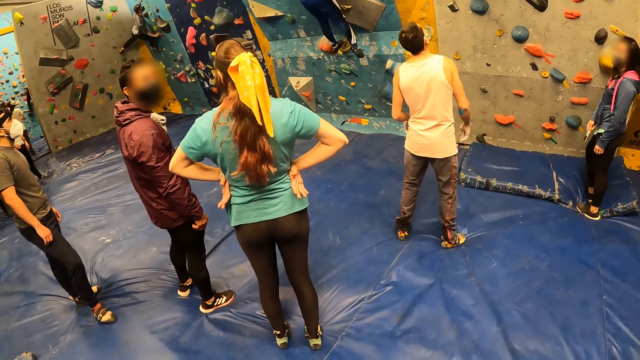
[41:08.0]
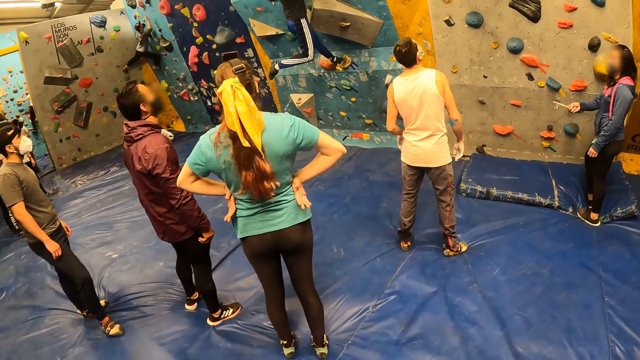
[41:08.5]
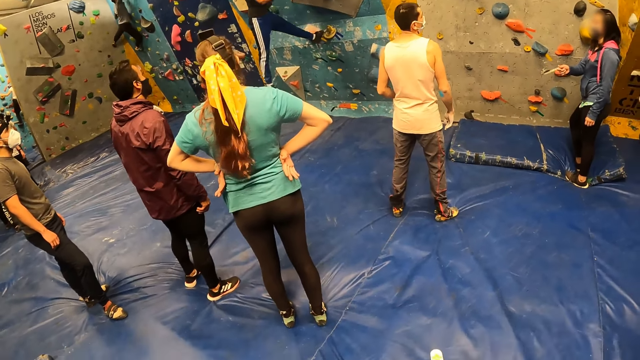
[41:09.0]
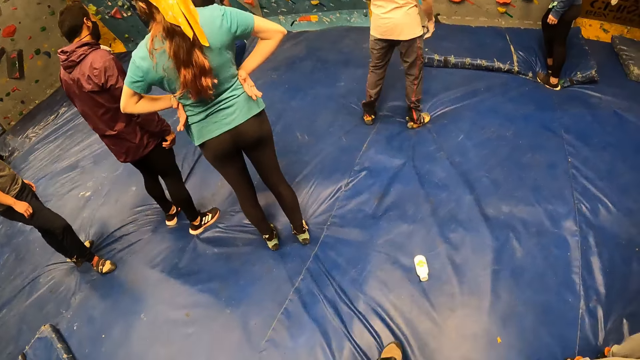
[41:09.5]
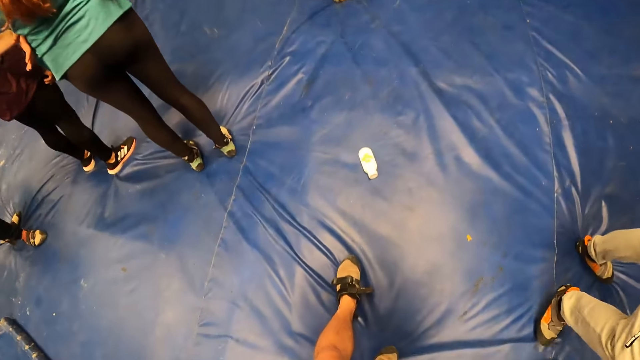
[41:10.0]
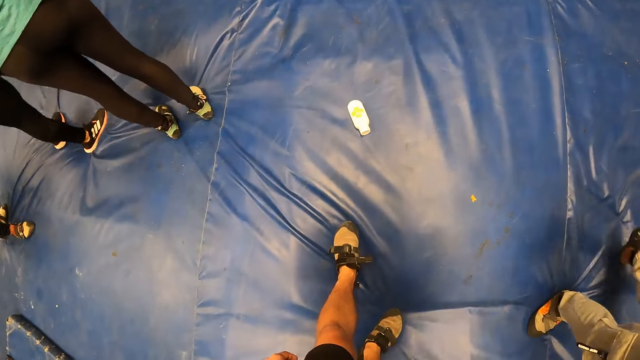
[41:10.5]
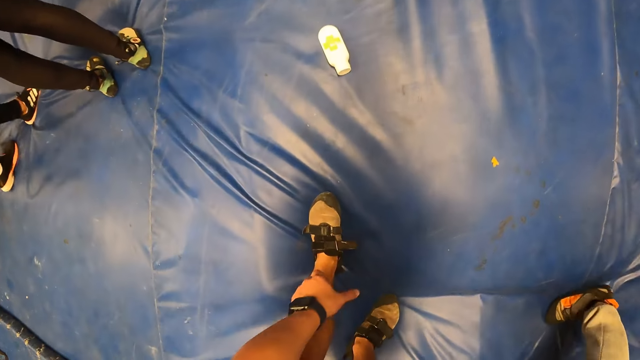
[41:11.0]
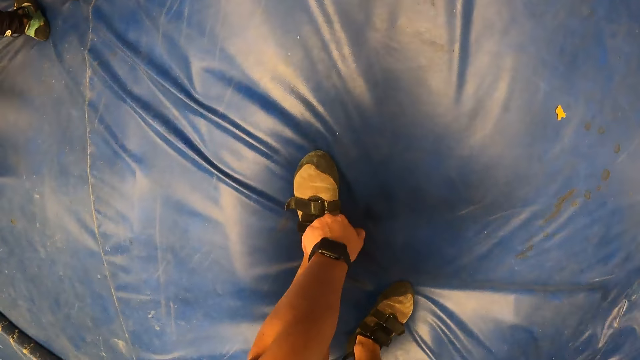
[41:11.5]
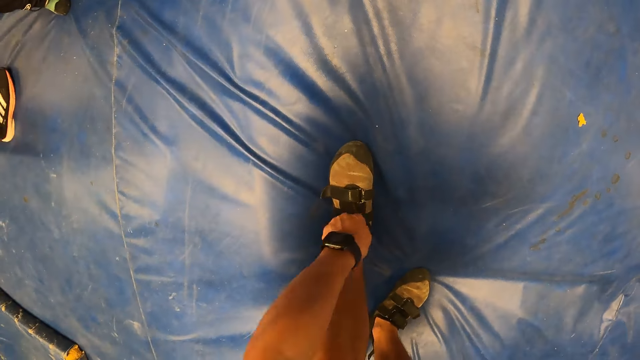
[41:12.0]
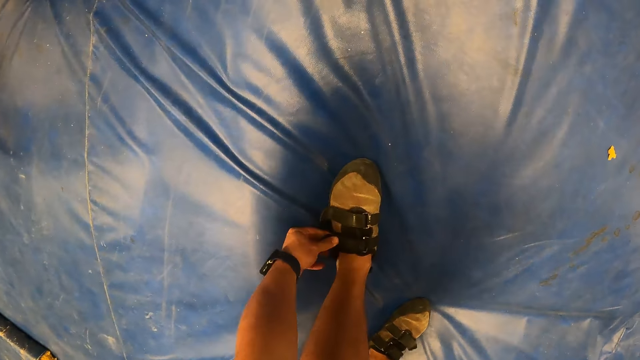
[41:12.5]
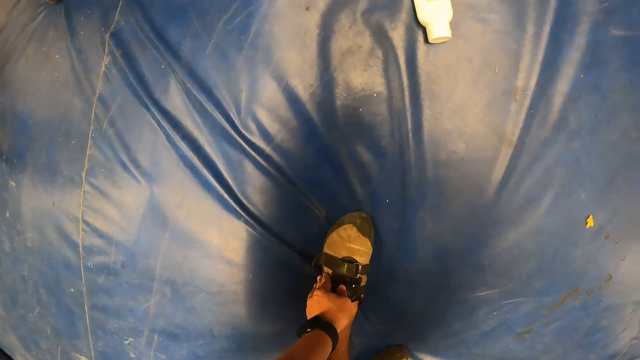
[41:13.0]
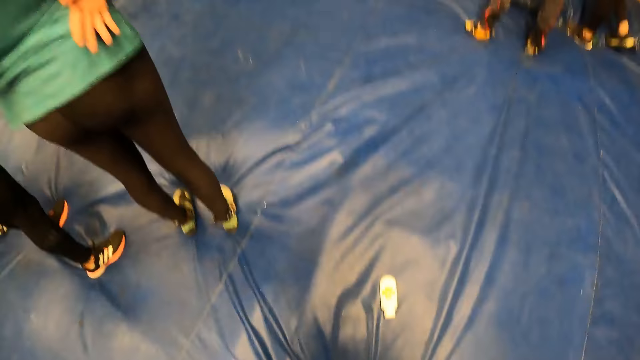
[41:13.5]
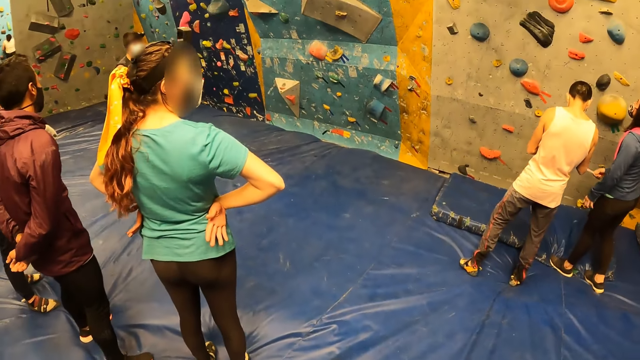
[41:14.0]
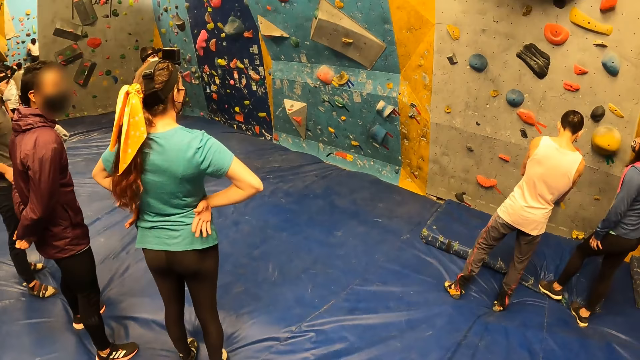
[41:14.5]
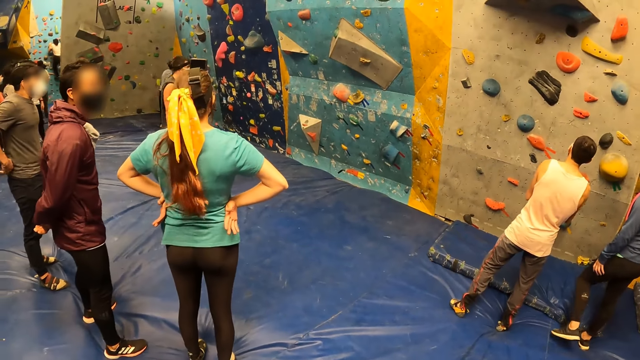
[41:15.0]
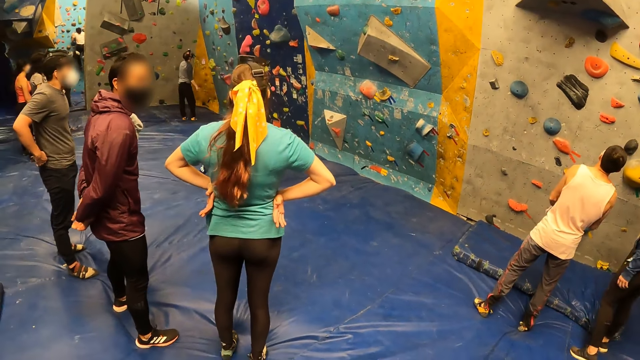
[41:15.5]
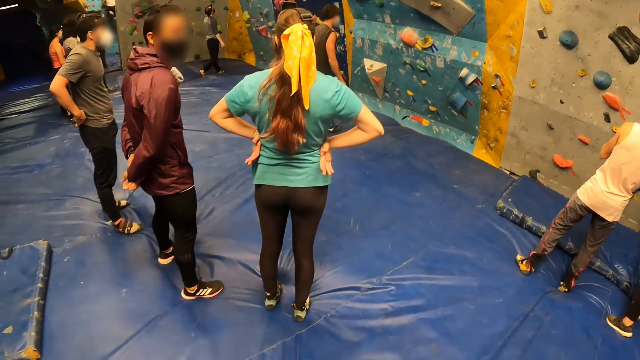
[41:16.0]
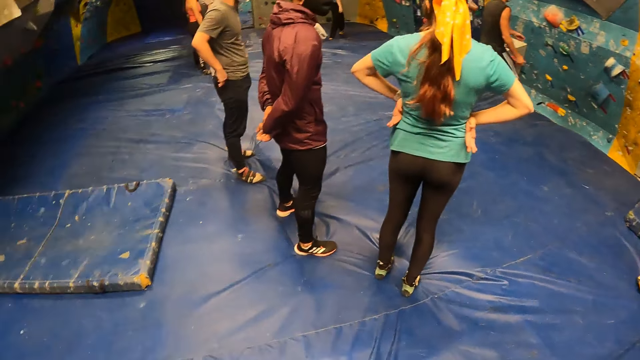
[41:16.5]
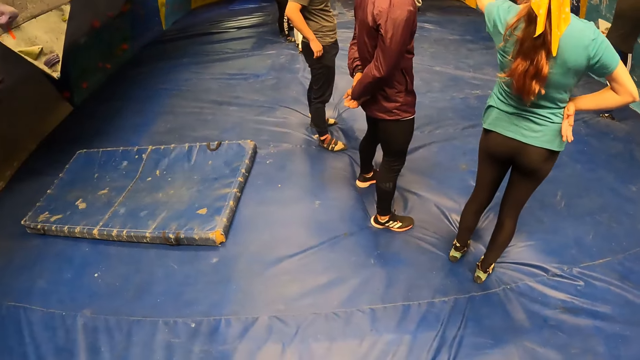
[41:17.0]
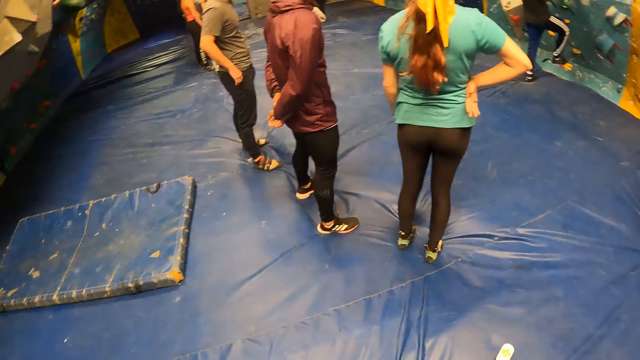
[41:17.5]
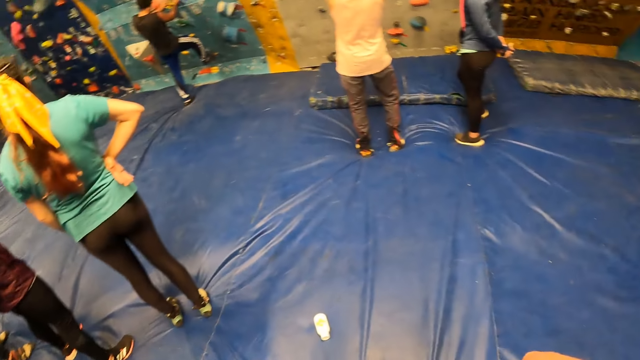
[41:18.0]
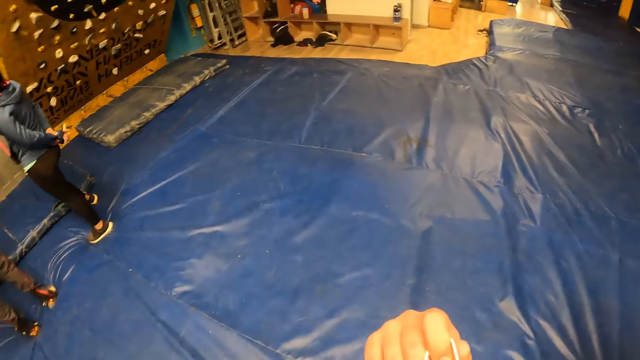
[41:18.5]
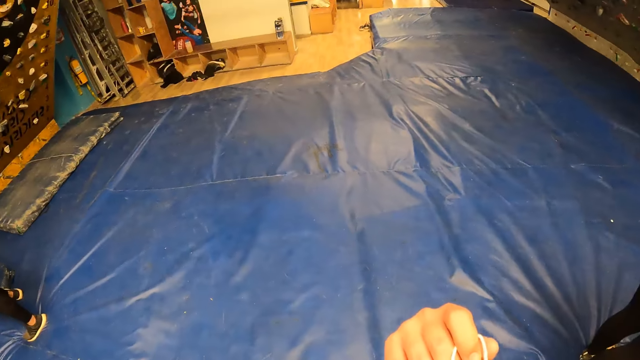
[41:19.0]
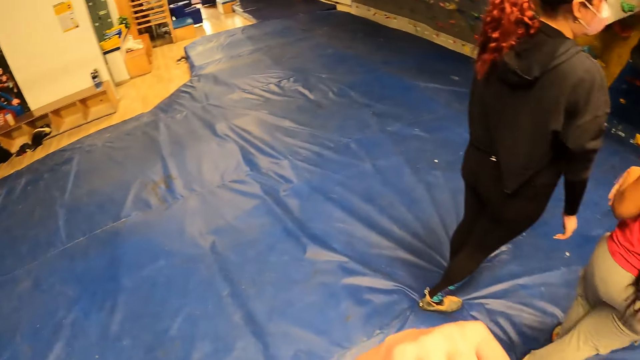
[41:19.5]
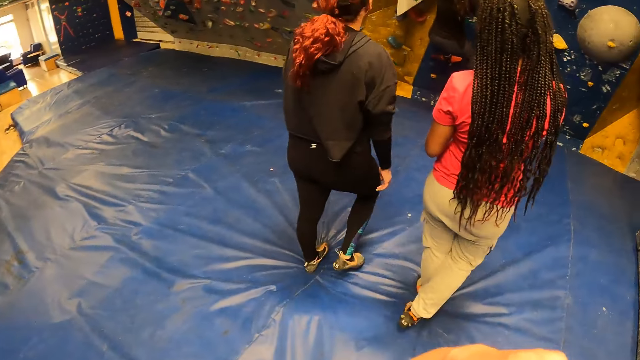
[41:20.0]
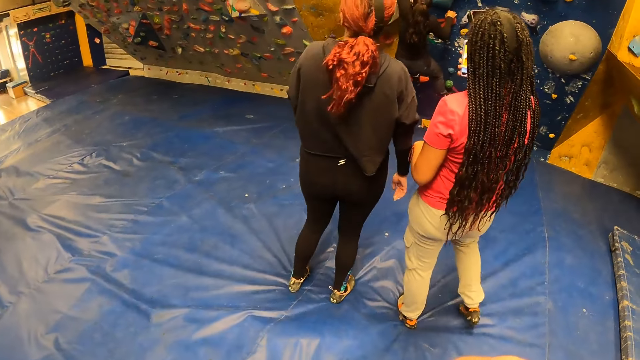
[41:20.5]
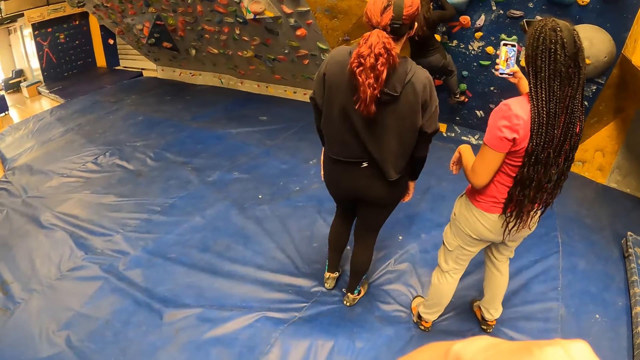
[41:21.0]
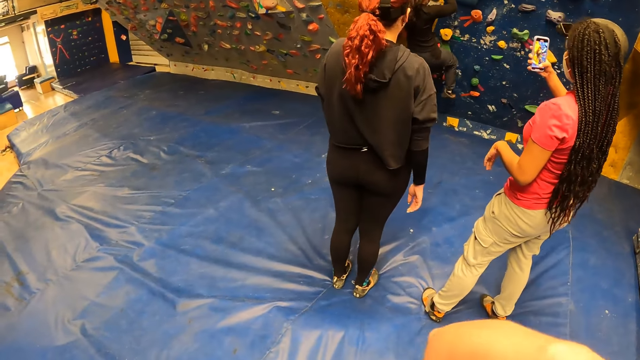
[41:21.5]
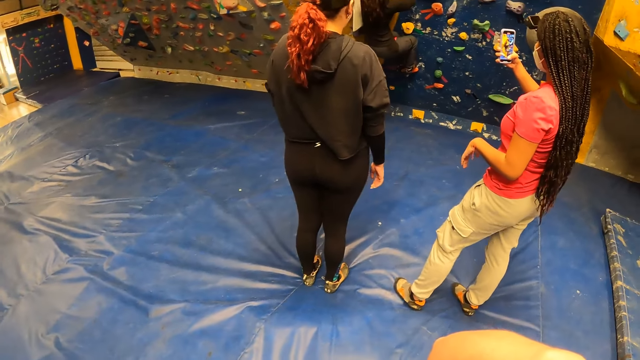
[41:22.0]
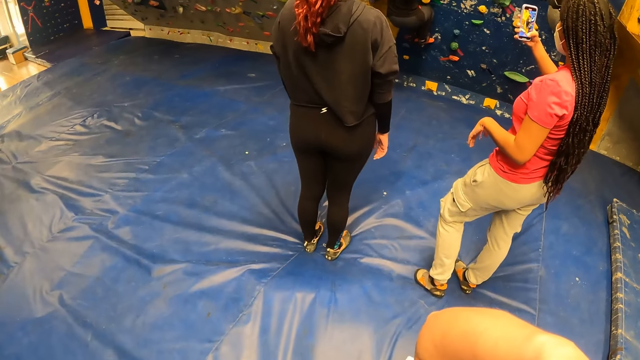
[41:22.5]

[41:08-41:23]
The camera wearer adjusts his shoe buckle with his left hand. He ties the shoe. He looks around the rock climbing.

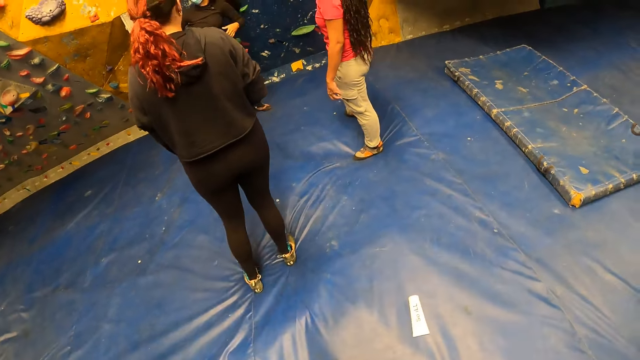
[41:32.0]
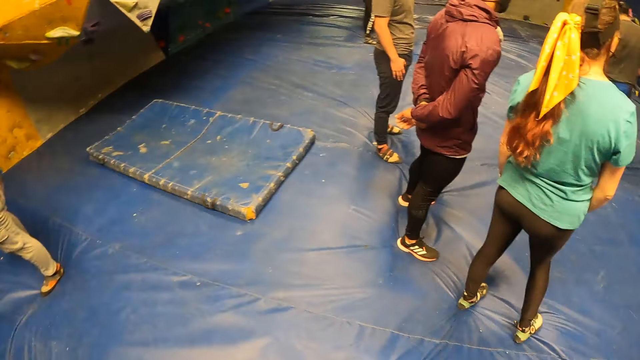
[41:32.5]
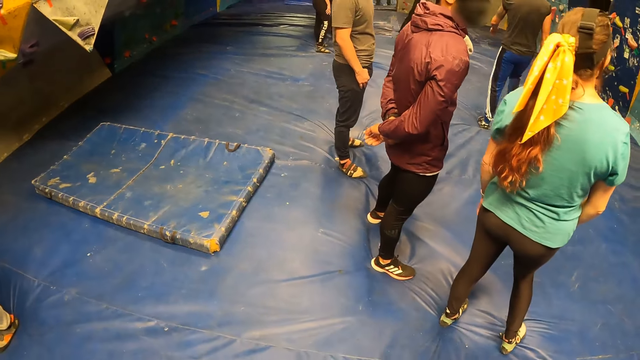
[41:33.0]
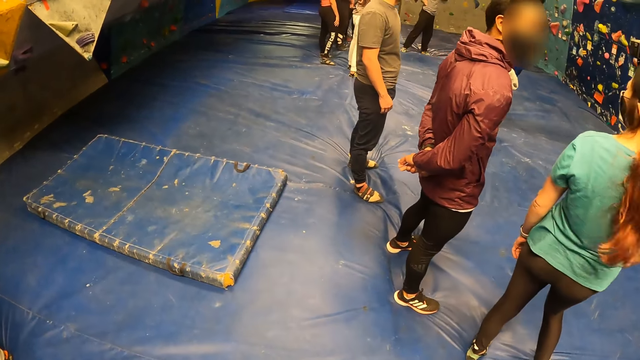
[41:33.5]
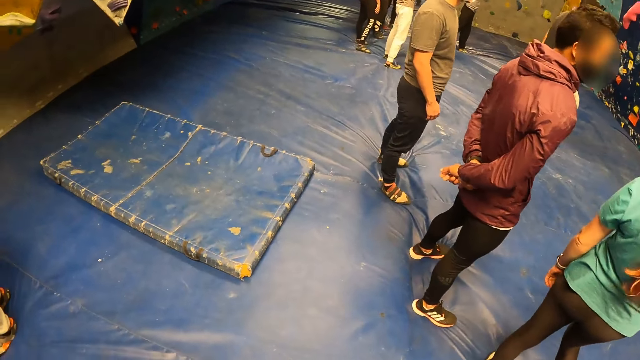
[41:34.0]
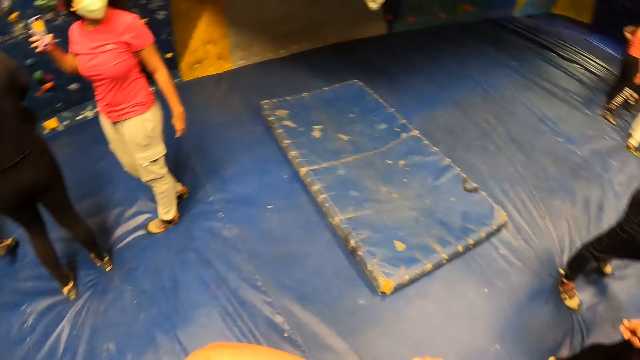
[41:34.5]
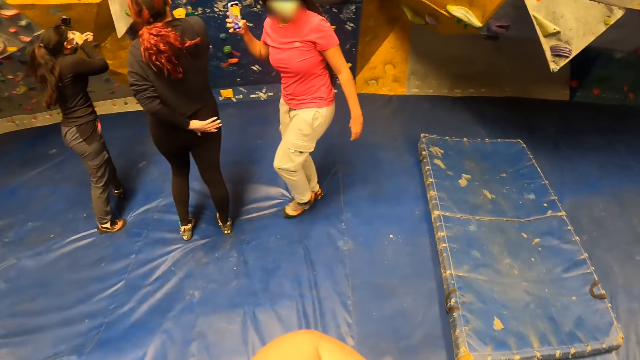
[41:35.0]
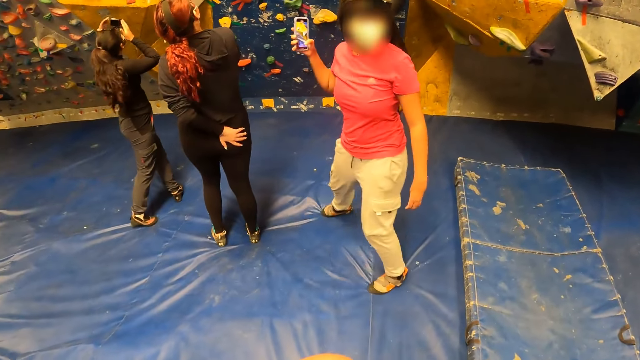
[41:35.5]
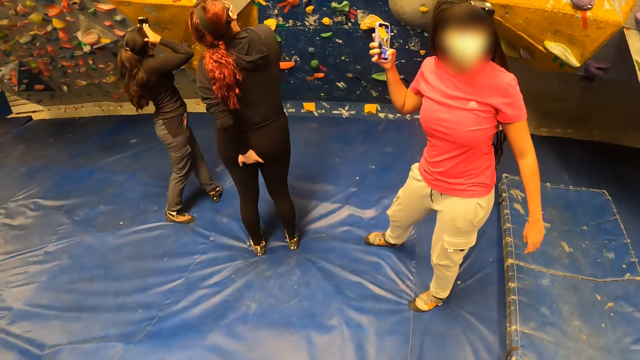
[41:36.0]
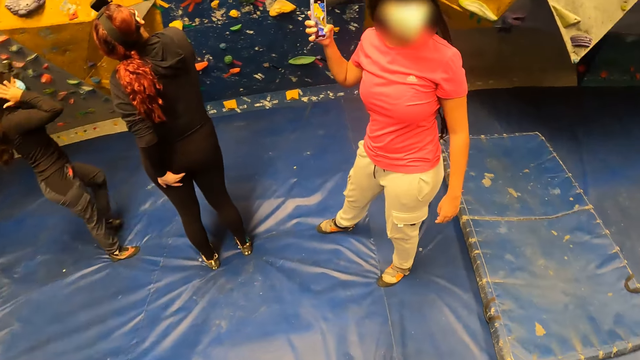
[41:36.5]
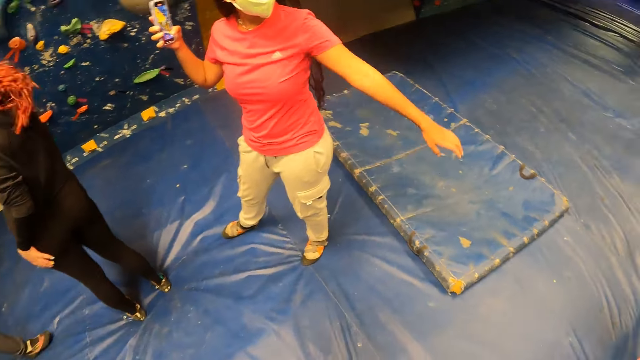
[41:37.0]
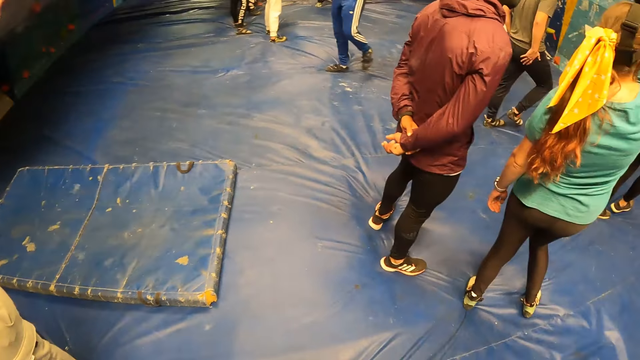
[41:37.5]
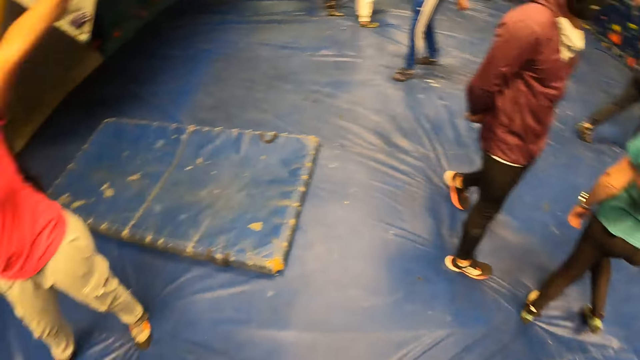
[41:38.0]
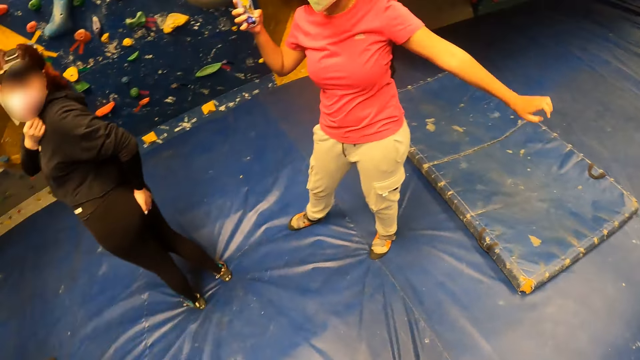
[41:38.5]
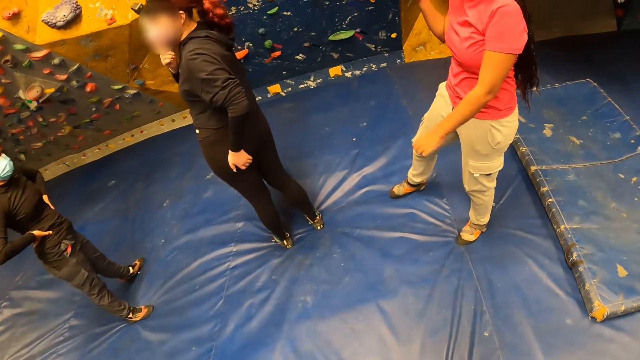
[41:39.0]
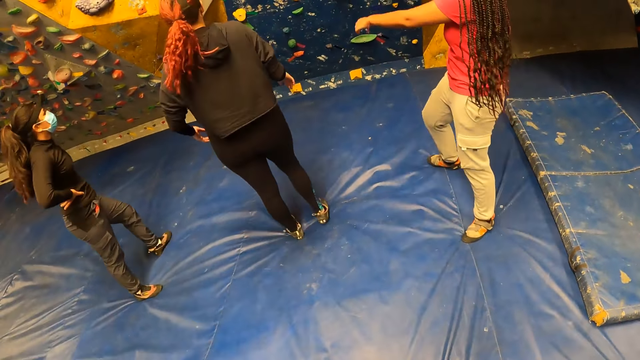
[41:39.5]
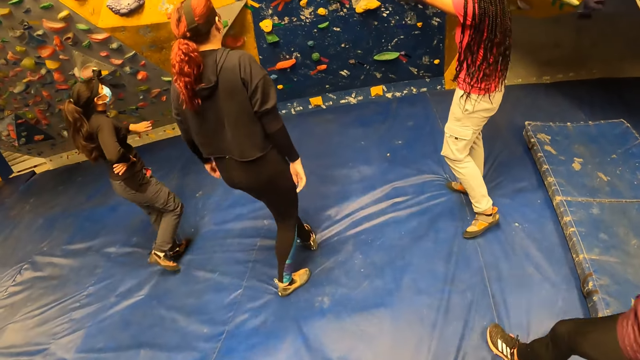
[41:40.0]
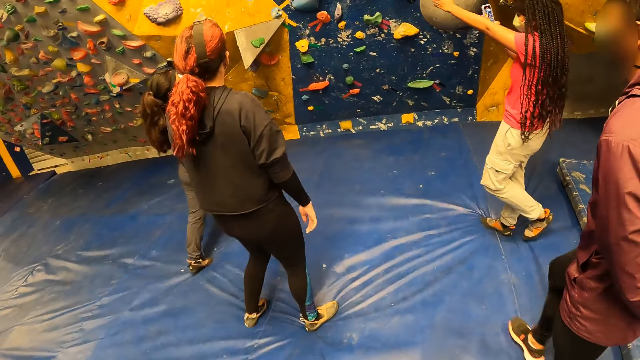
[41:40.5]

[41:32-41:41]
A person stretches the right hand.
